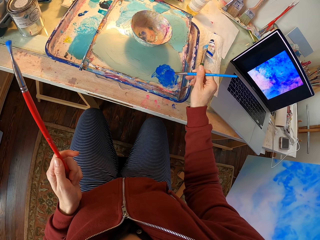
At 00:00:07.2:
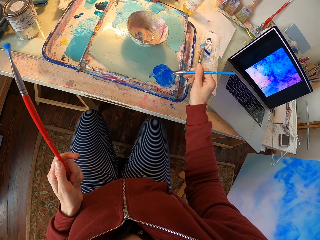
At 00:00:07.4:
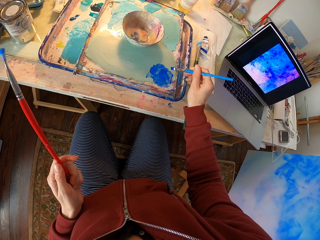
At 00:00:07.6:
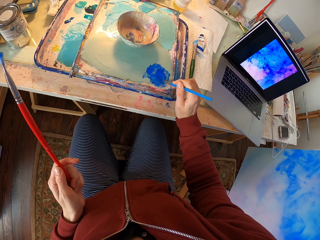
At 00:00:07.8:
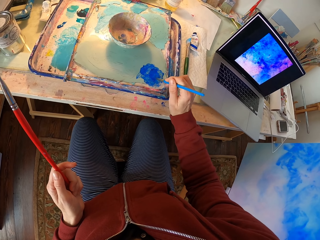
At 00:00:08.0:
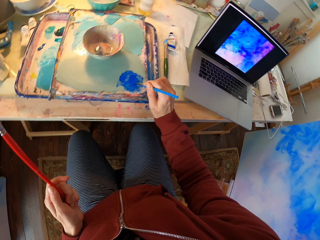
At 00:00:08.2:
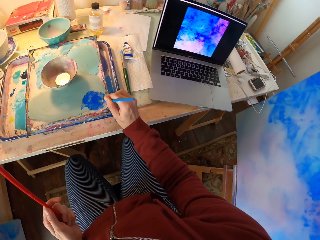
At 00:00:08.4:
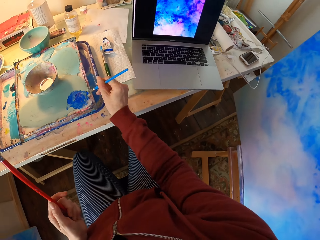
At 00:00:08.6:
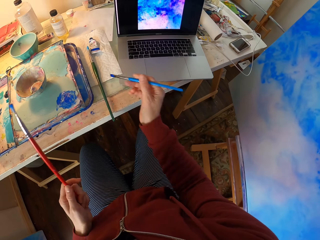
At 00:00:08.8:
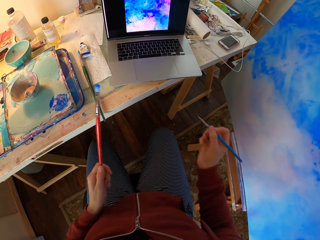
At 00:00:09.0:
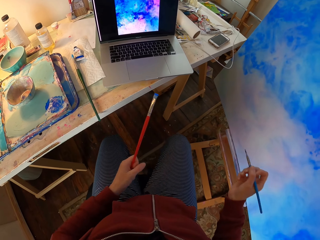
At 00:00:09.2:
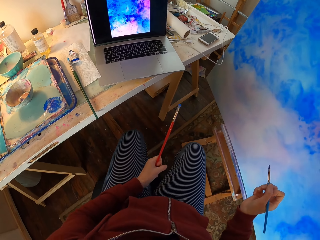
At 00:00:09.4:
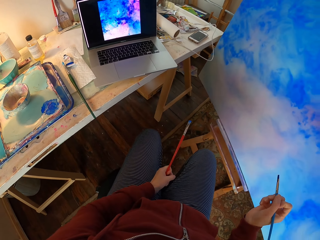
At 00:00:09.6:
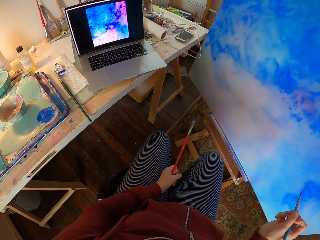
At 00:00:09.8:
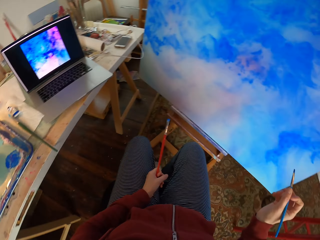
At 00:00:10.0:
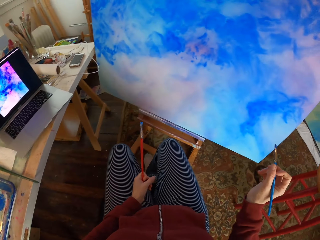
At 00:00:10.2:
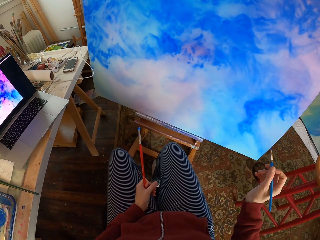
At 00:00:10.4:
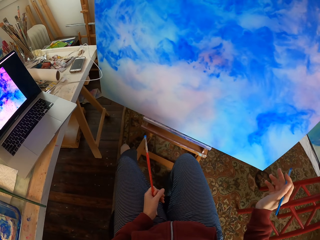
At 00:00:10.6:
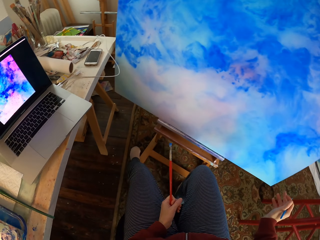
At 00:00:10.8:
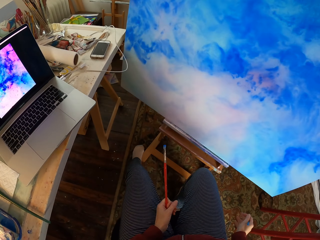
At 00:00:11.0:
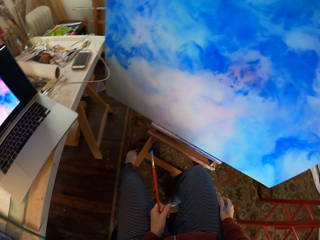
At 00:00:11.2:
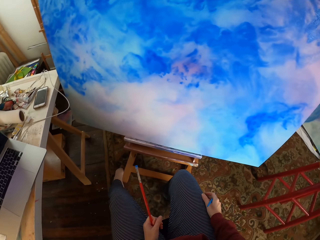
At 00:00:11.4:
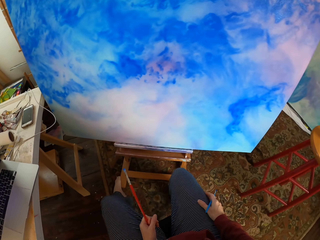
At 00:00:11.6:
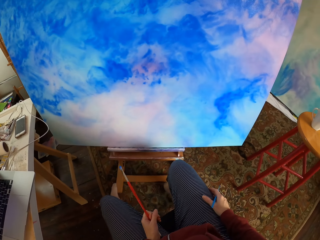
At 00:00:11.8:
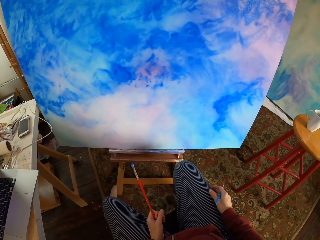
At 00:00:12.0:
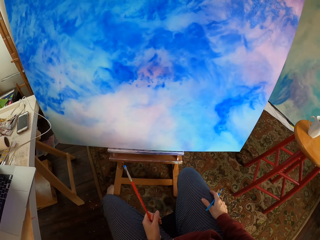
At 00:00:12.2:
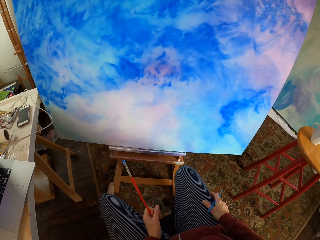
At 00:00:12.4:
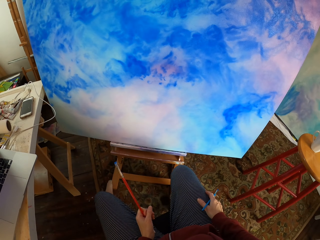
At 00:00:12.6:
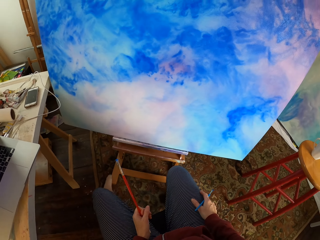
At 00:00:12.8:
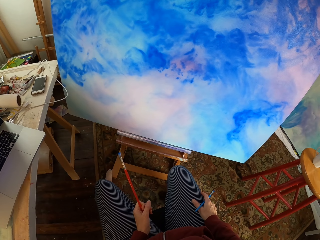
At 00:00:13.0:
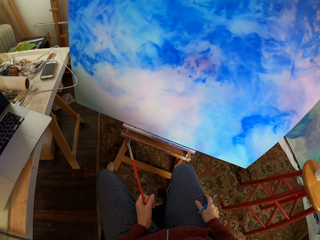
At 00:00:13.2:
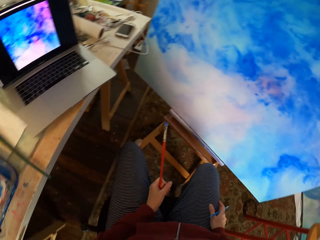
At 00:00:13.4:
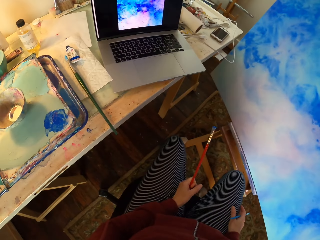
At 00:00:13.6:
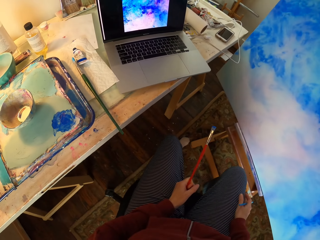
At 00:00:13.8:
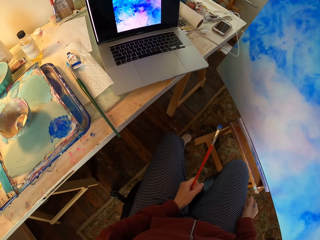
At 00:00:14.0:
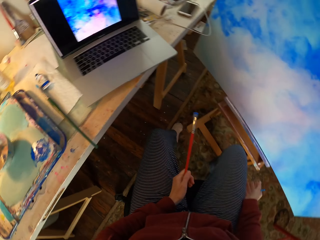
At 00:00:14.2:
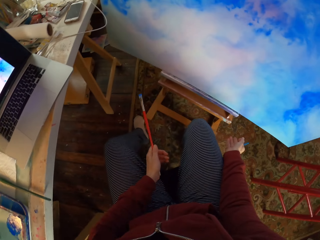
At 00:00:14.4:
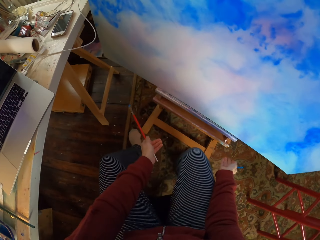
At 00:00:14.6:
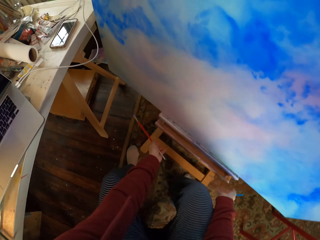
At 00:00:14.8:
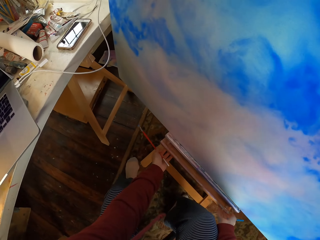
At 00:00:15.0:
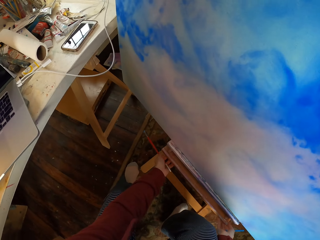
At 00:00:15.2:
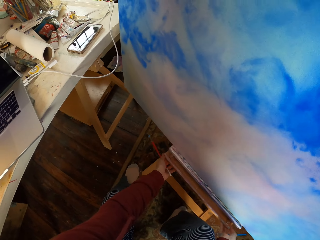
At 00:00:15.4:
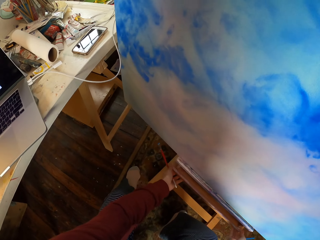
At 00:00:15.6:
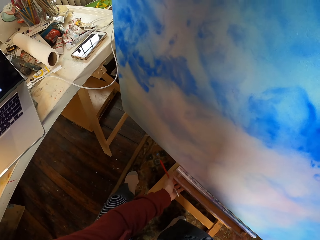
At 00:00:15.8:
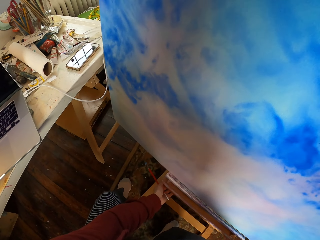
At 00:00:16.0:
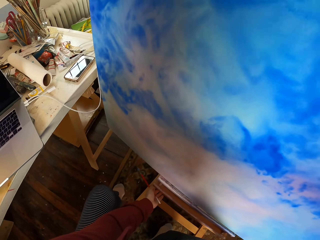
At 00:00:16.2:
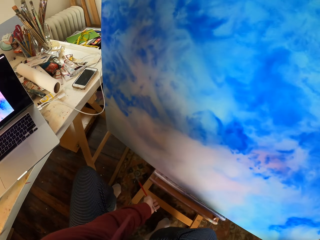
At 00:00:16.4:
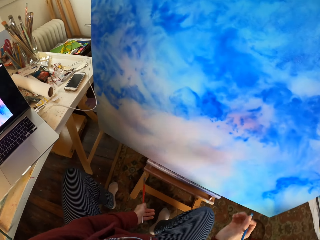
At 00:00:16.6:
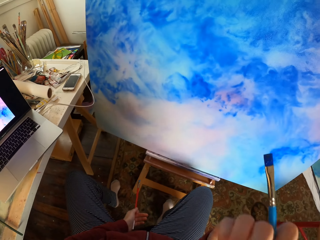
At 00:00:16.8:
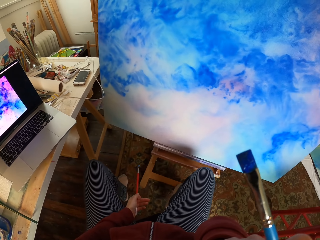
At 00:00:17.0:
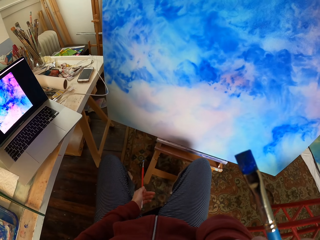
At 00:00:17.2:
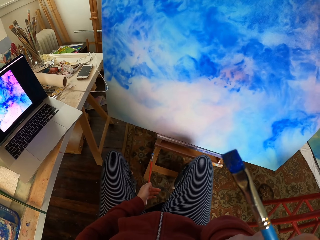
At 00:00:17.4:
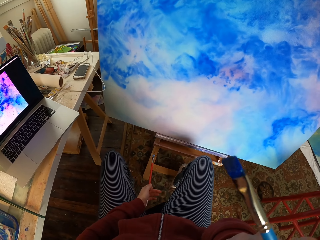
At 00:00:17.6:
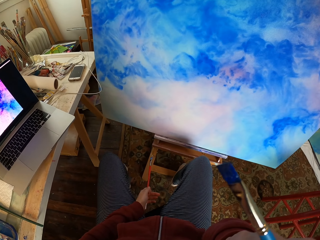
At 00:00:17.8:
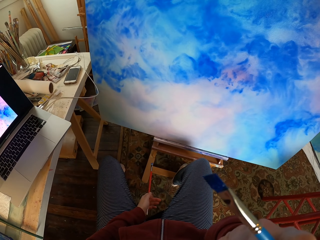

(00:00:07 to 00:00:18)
The camera wearer removes excess paint on the brush. They look around. They pull the painting stool.

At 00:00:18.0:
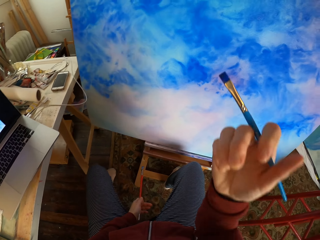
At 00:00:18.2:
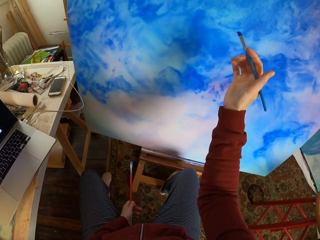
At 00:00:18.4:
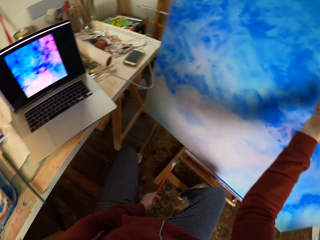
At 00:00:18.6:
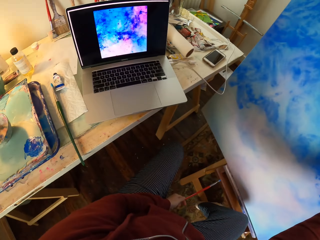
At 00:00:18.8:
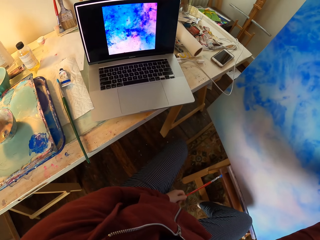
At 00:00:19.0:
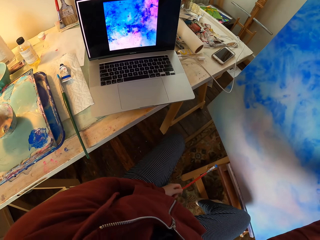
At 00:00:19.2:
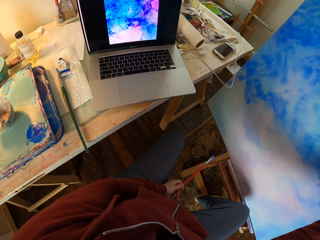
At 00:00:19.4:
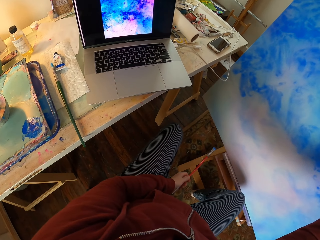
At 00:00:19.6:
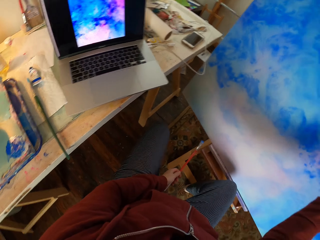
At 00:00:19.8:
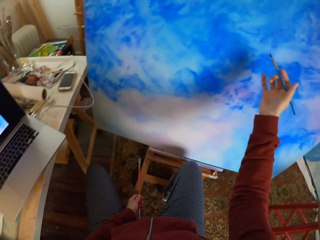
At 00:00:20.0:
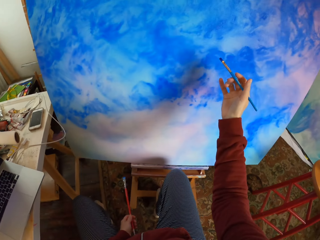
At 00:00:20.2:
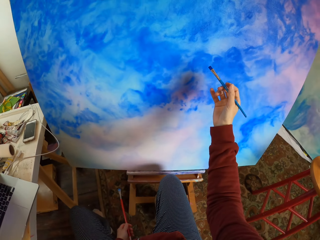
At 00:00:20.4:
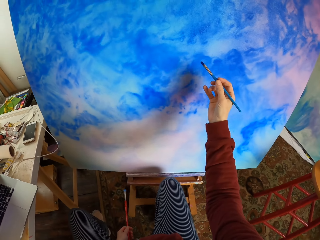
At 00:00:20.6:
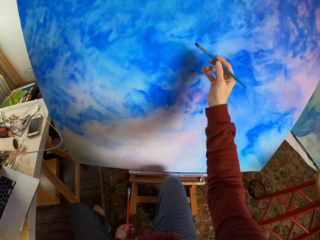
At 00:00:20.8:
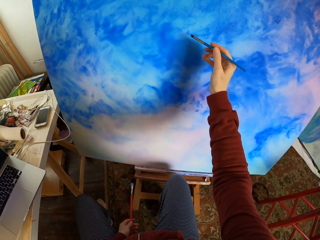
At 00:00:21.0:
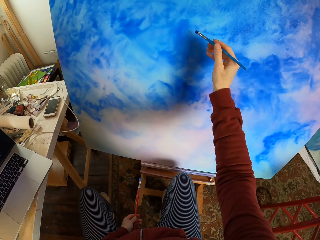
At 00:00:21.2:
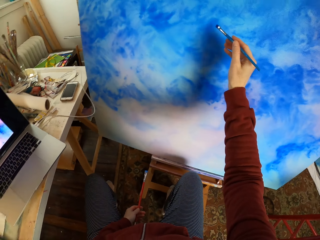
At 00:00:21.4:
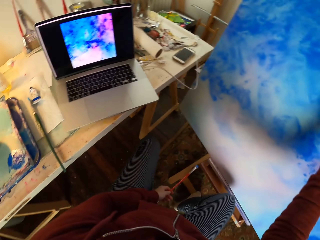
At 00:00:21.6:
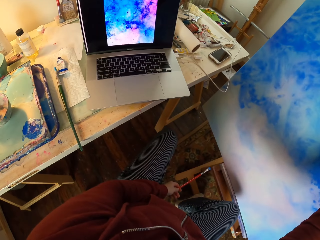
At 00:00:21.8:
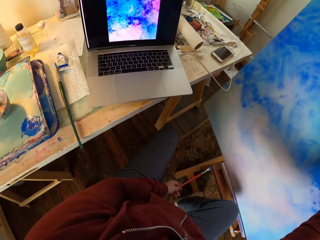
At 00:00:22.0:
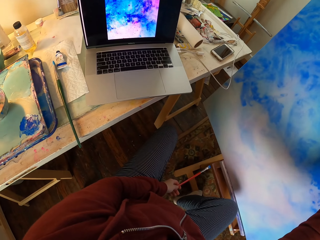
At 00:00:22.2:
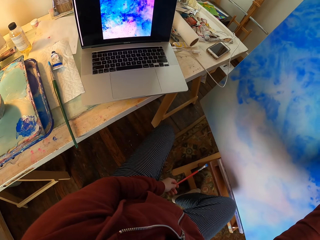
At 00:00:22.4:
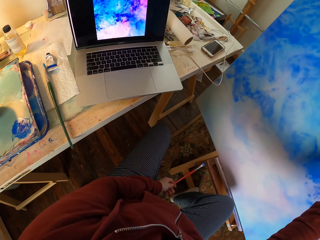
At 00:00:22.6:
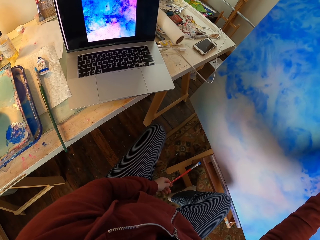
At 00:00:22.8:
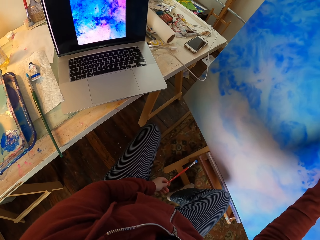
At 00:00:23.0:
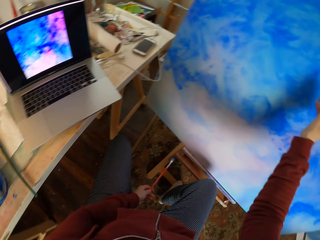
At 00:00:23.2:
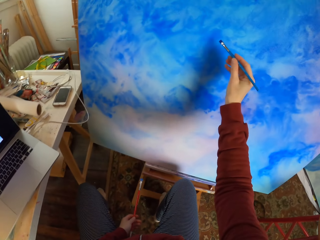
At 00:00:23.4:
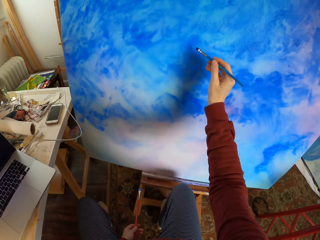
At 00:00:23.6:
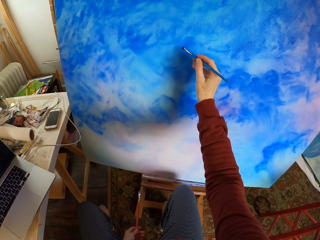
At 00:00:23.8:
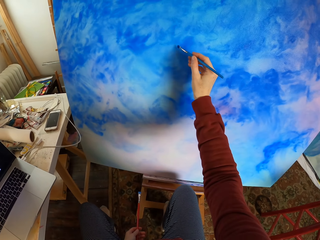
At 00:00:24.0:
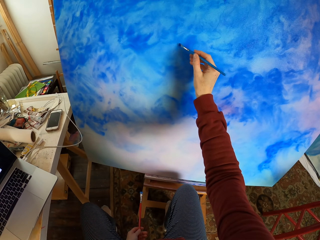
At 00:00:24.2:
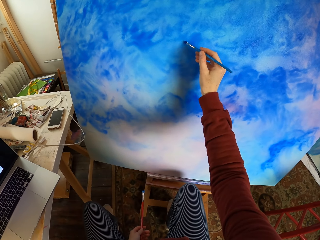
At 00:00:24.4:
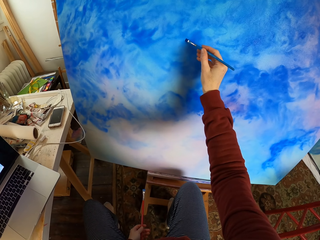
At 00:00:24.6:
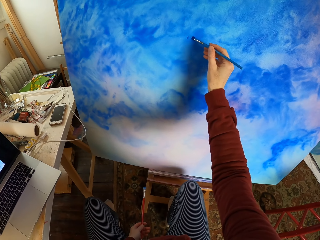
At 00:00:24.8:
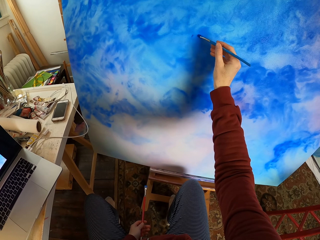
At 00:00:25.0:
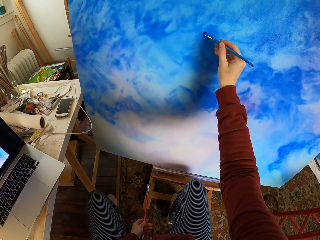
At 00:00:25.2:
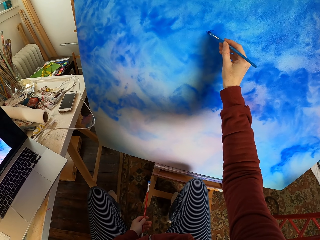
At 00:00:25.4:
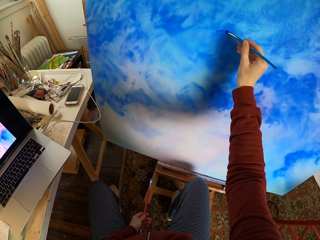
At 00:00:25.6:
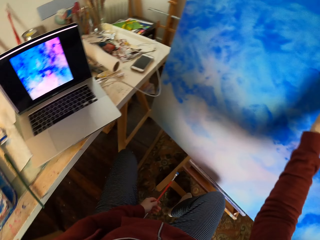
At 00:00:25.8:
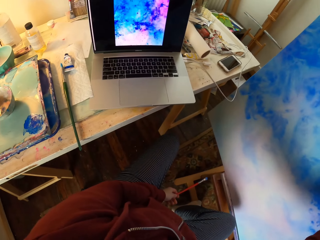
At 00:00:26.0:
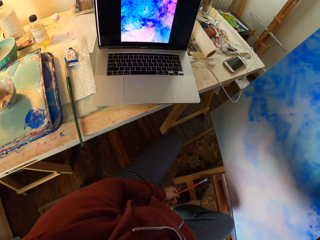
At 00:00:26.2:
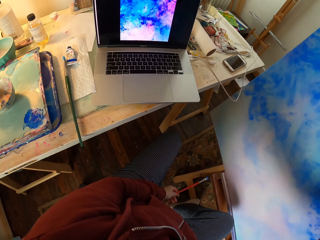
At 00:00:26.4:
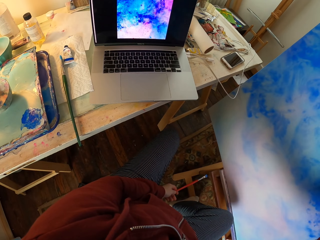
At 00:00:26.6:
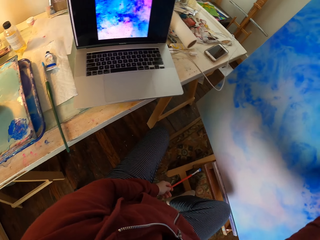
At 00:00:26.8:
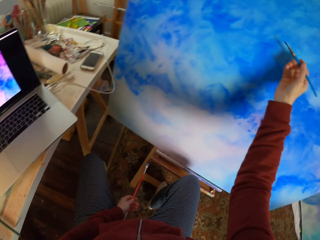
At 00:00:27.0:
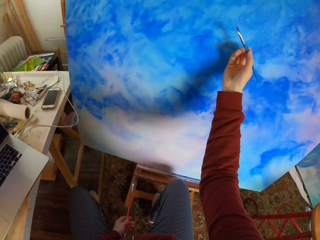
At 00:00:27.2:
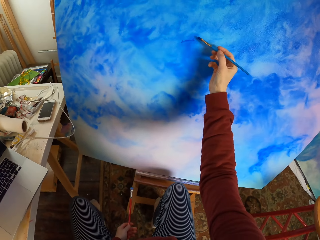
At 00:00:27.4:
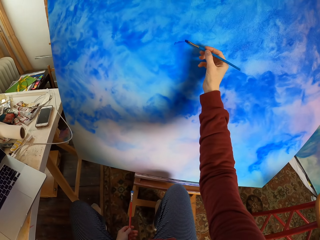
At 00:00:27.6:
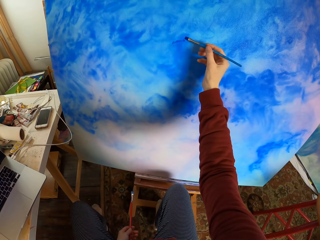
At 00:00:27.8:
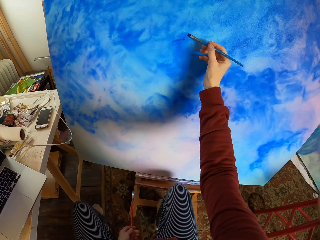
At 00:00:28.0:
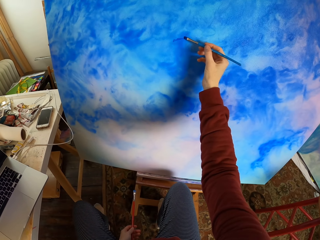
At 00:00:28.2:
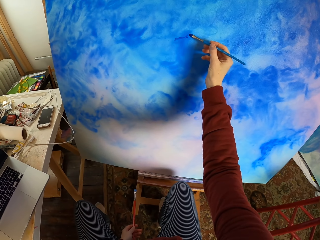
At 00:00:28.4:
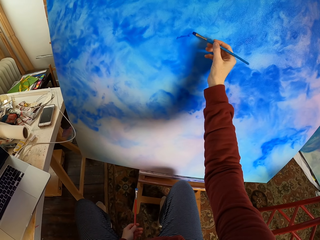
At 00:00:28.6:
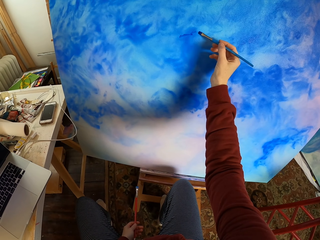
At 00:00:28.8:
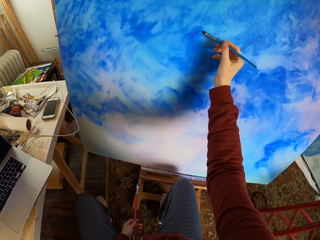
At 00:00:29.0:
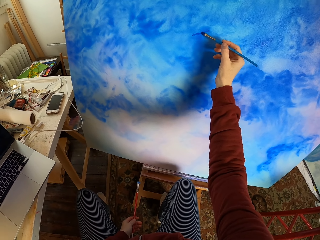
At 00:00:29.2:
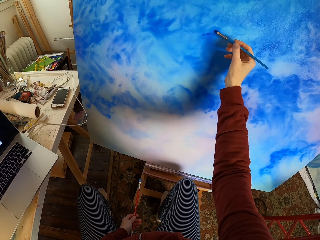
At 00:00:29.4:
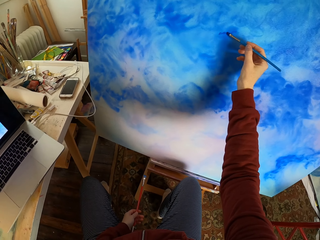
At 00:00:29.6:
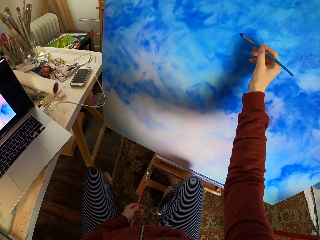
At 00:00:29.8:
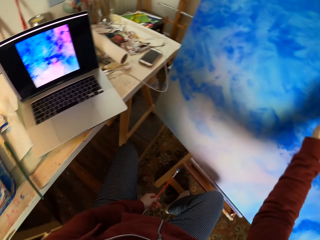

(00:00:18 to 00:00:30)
The camera wearer looks around. They paint on a canvas. They look at the laptop. They paint on the canvas. They look at the laptop. They paint on the canvas.
